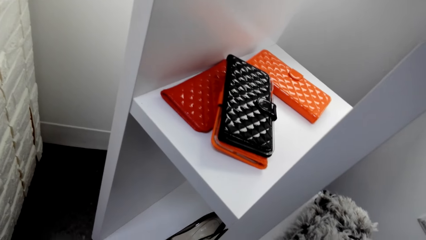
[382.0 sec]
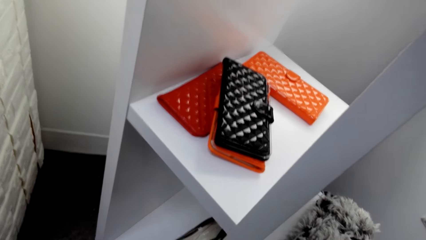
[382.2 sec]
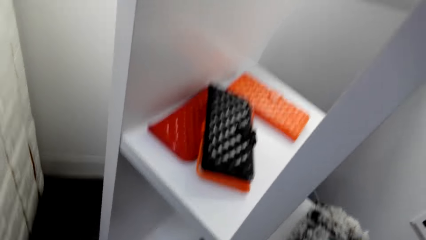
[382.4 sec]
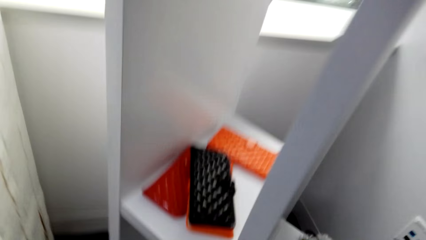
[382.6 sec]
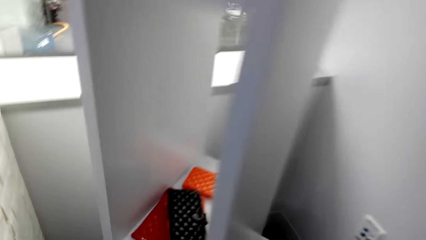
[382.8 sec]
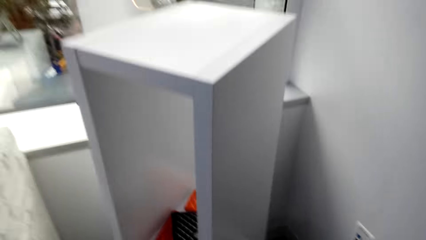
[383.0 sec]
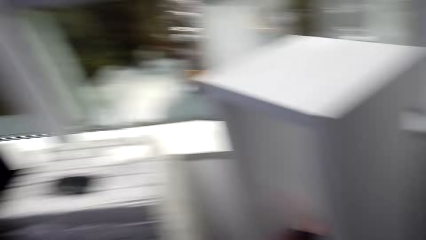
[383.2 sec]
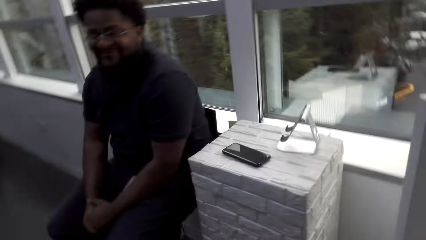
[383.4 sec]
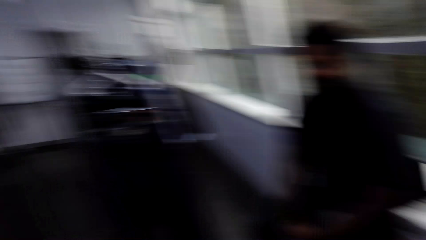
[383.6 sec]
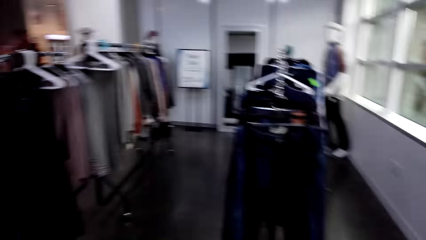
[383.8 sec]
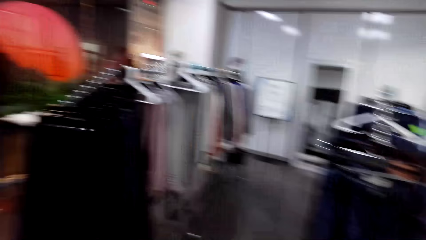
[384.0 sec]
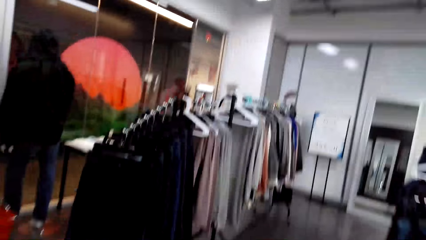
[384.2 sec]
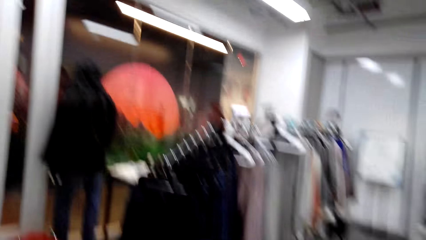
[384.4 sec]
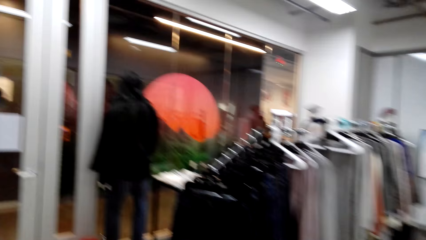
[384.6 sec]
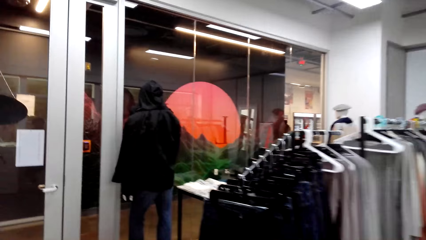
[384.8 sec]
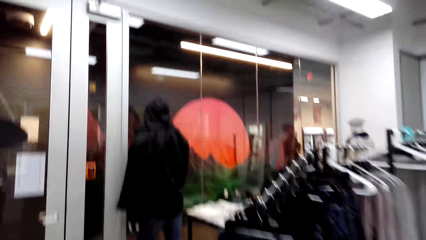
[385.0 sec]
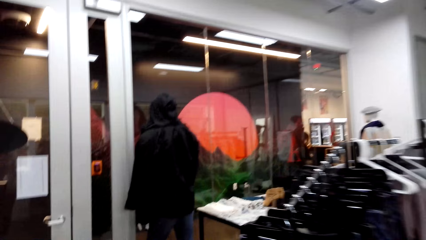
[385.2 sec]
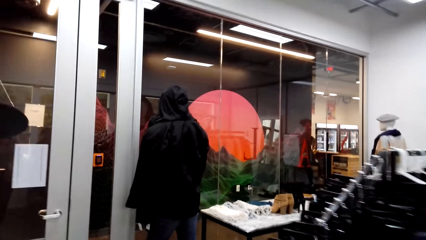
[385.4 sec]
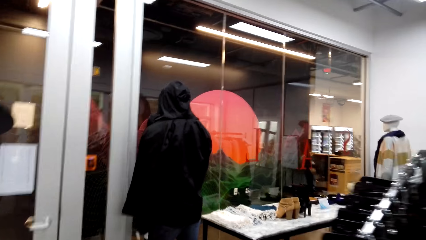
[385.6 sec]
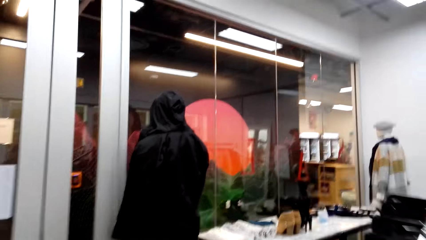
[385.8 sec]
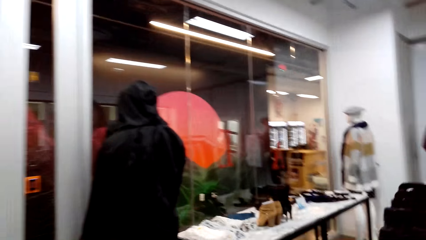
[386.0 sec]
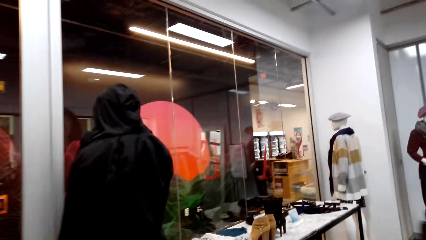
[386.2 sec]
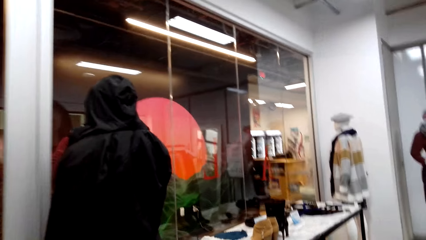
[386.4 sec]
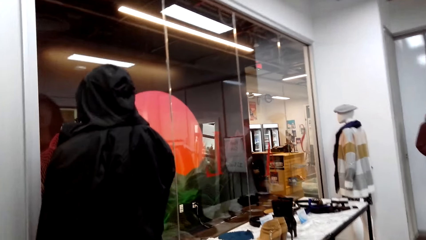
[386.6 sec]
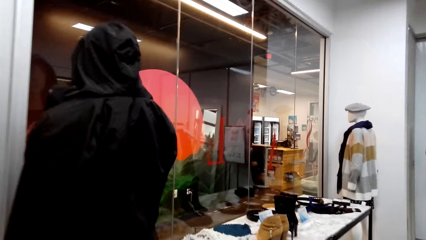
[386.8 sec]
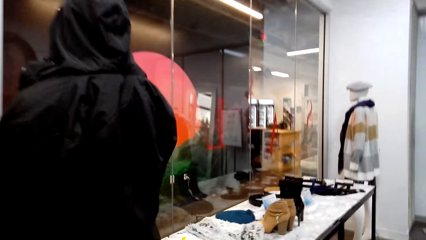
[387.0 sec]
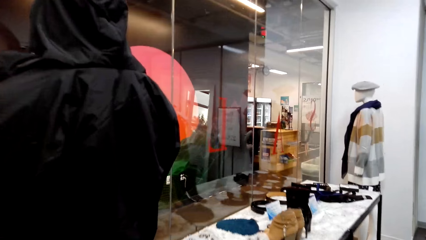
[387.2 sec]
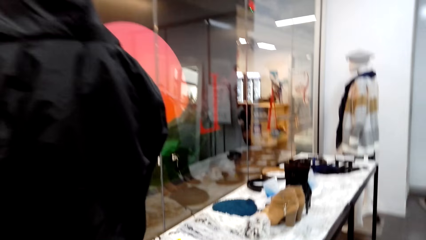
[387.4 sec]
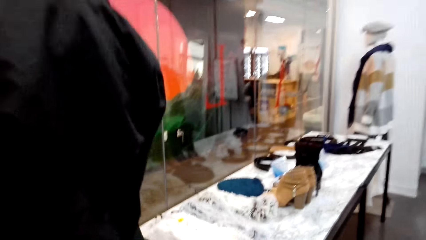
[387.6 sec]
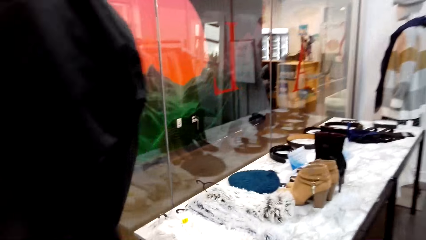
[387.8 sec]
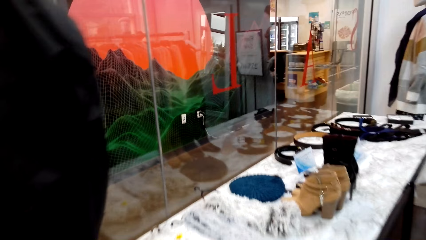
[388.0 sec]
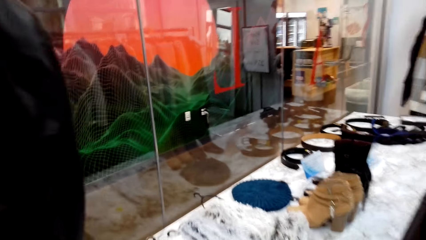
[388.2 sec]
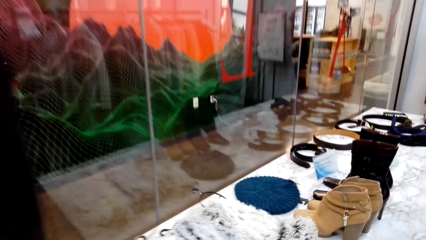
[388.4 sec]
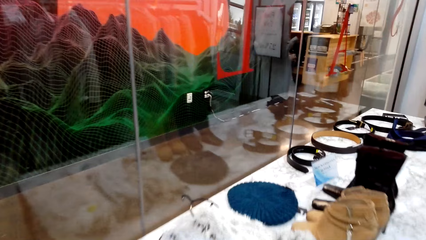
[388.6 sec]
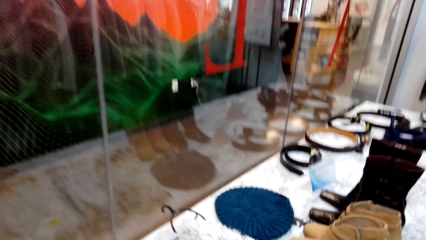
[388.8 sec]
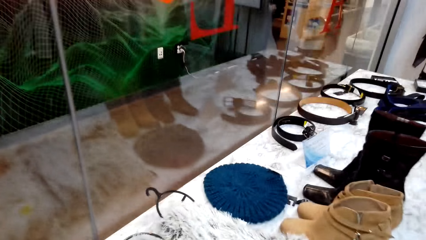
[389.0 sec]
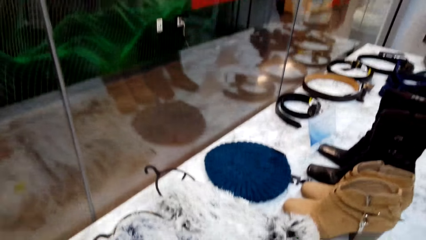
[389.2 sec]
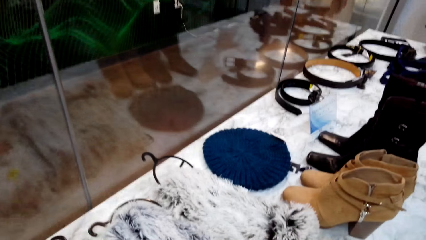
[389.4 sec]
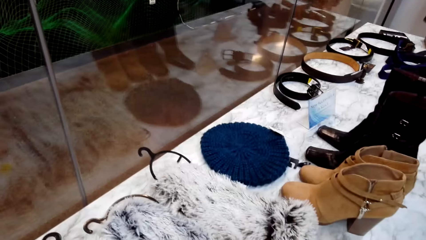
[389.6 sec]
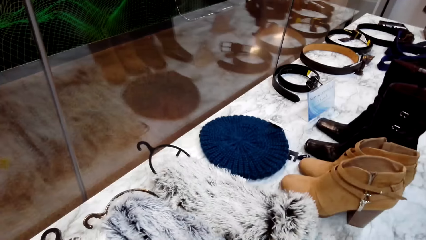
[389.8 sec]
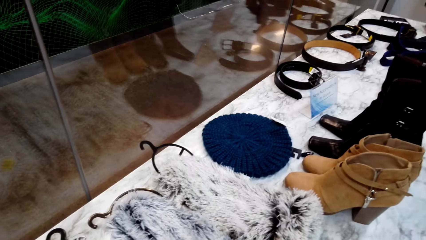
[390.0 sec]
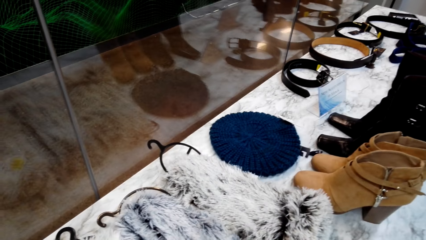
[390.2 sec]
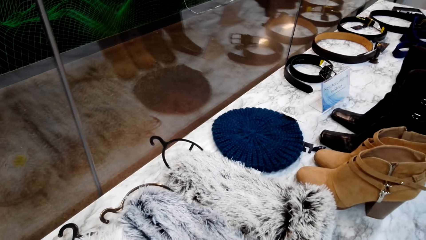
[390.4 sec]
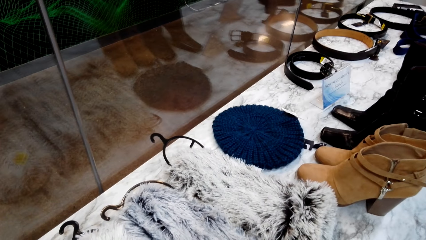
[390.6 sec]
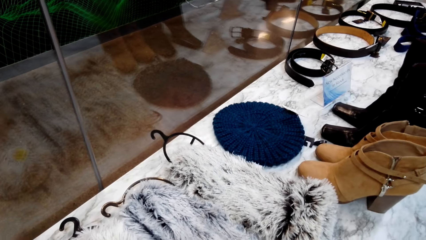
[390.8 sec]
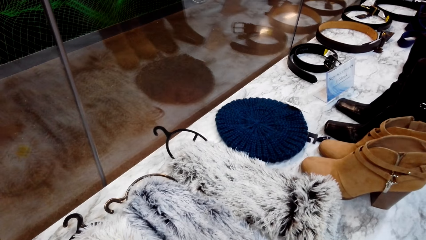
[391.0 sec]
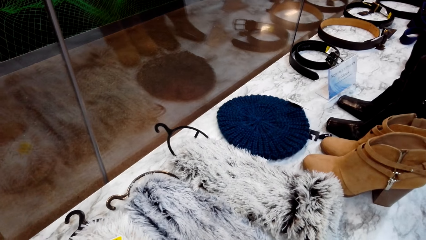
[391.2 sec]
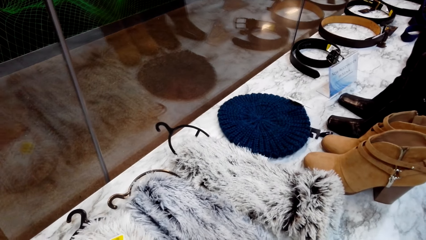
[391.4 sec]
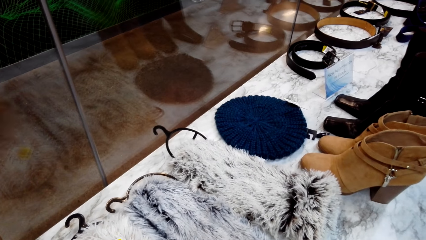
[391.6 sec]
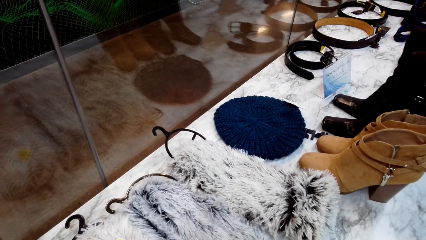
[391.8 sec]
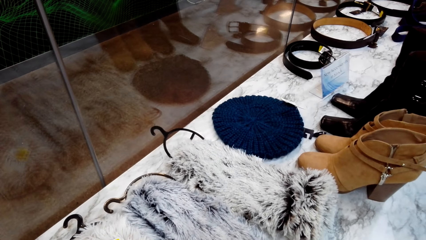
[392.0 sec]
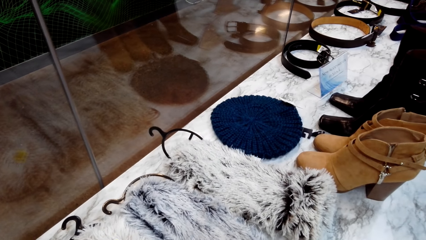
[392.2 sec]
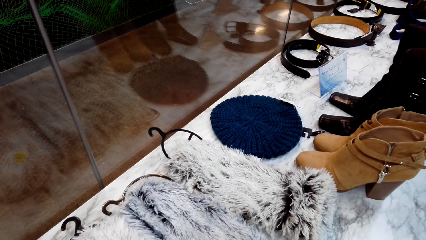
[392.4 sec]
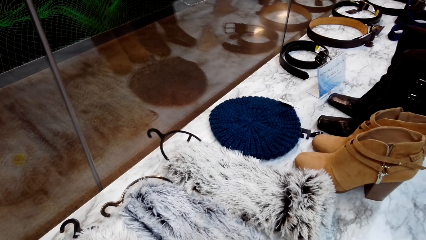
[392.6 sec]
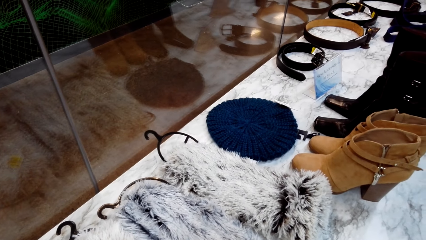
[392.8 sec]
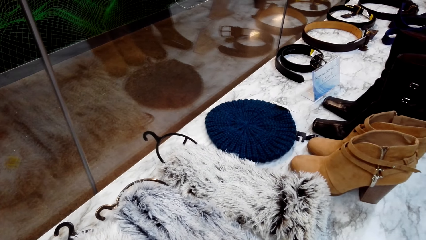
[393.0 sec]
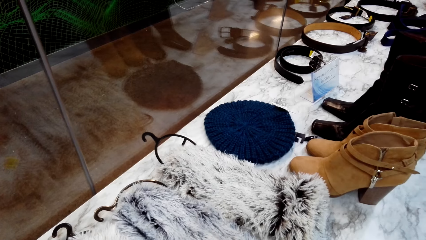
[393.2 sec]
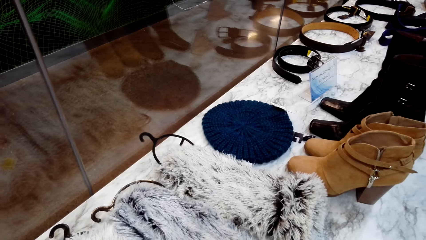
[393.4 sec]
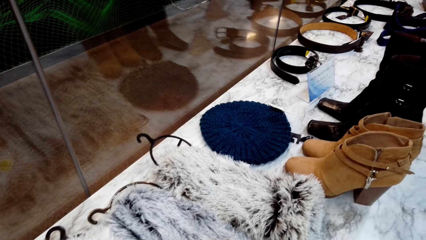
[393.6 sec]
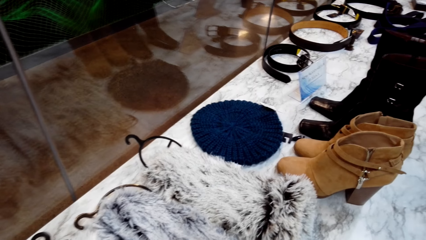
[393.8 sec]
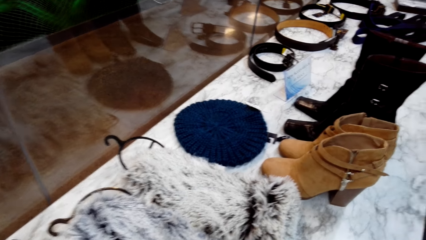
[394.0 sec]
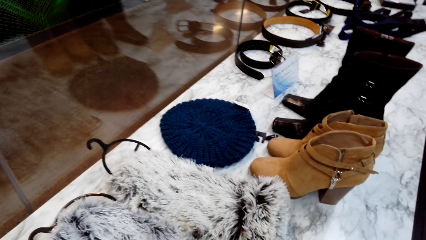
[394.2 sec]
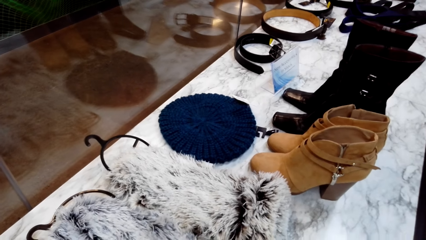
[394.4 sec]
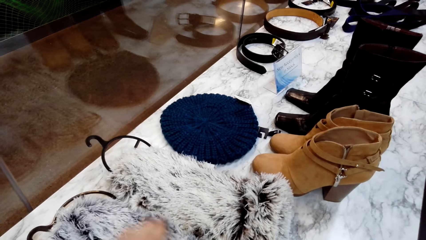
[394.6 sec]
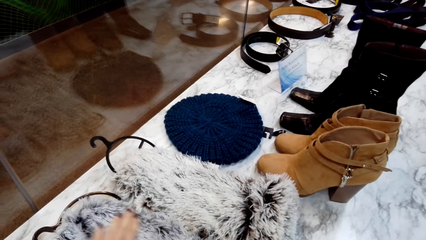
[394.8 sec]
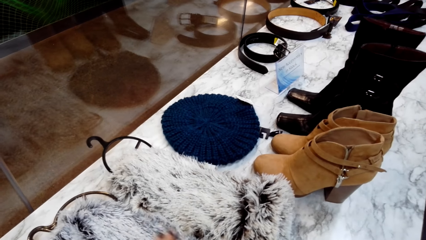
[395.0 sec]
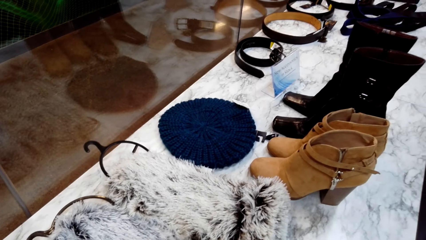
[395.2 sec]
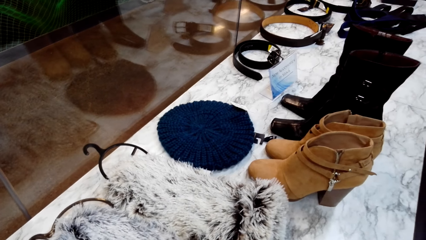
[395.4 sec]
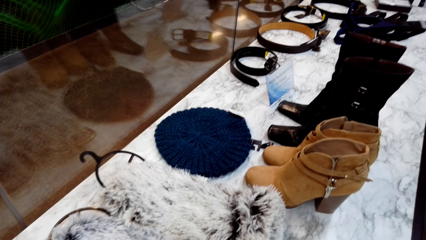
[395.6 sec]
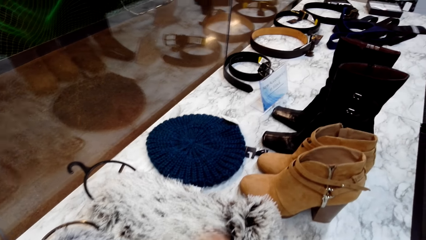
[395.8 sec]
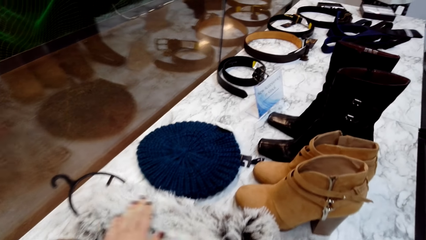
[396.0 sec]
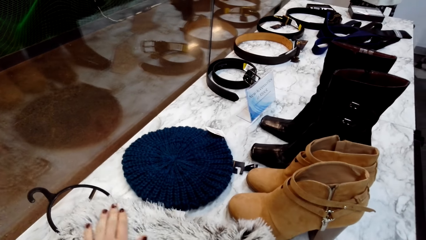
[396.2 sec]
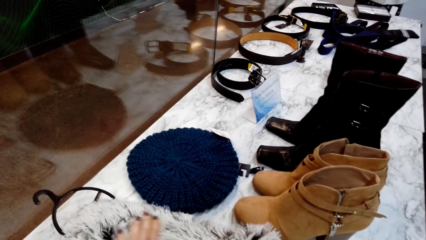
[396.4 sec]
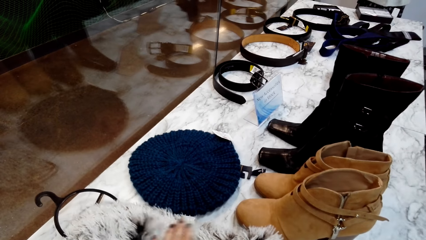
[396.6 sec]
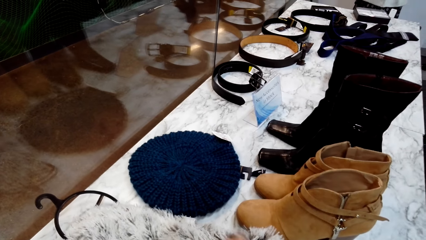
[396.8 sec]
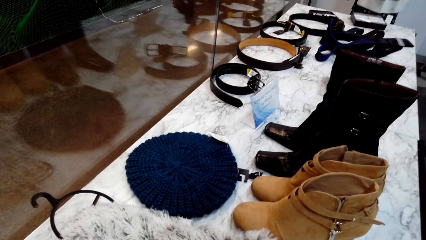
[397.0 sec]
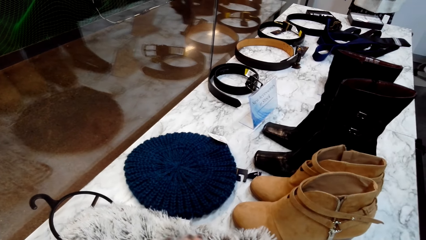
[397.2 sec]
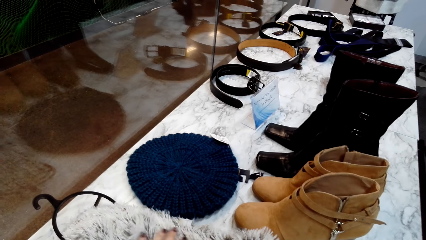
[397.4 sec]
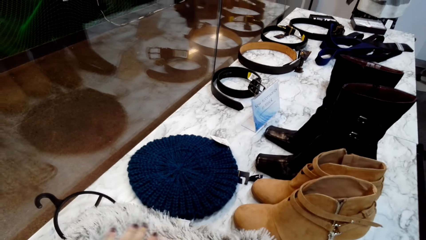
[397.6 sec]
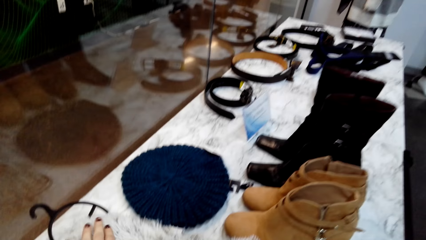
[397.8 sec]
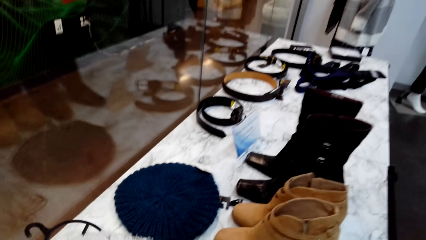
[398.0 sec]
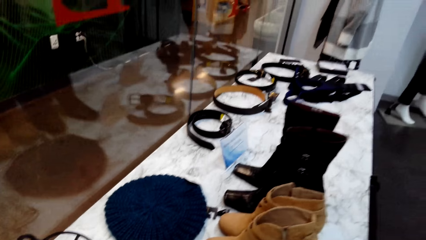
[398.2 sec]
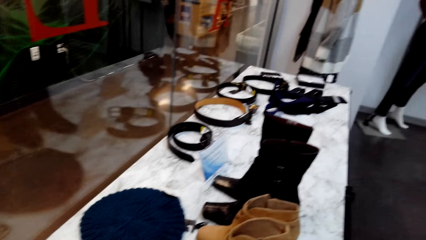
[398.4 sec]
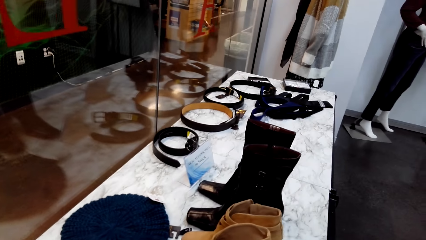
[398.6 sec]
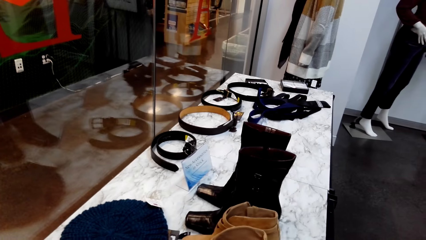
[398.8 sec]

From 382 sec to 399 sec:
The camera wearer walks in the shop to the table. They stare at the scarf. They touch the scarf with the left hand.
